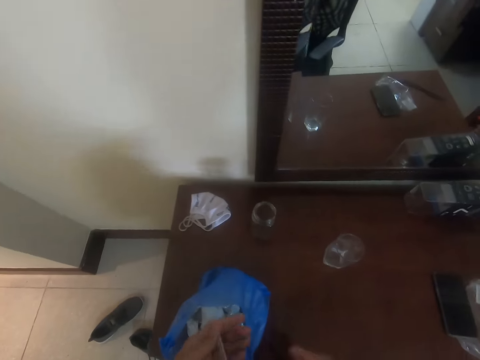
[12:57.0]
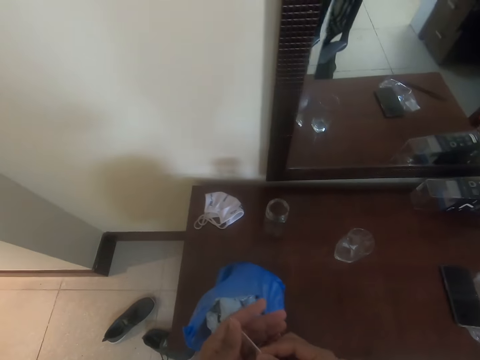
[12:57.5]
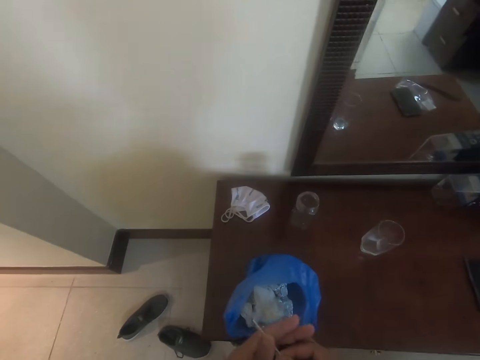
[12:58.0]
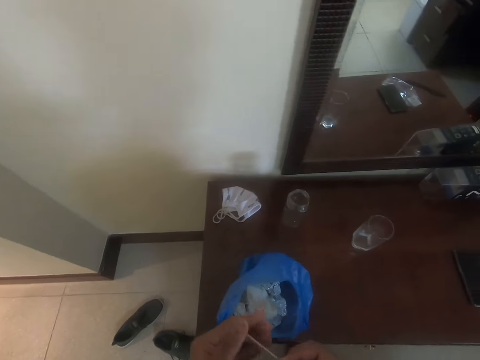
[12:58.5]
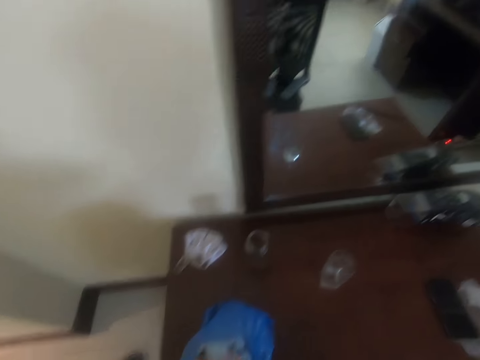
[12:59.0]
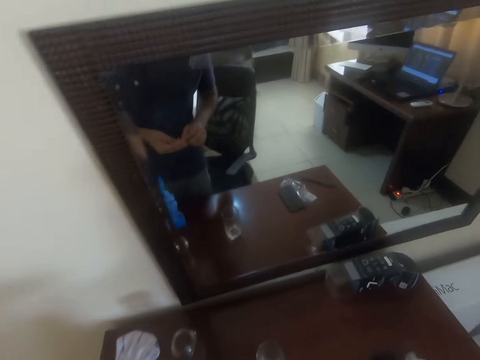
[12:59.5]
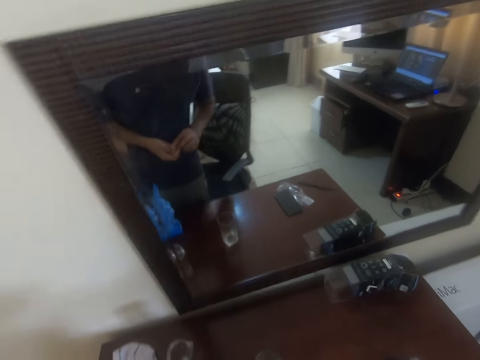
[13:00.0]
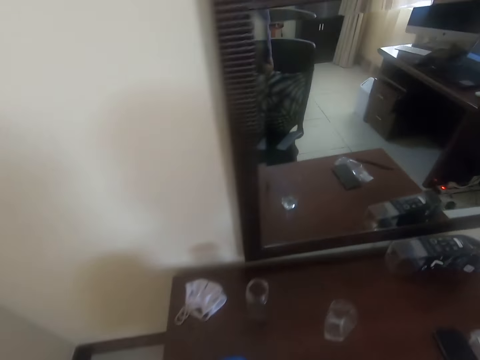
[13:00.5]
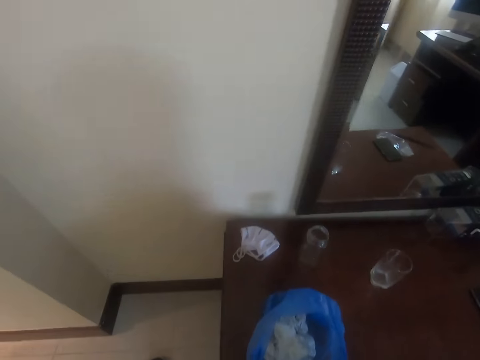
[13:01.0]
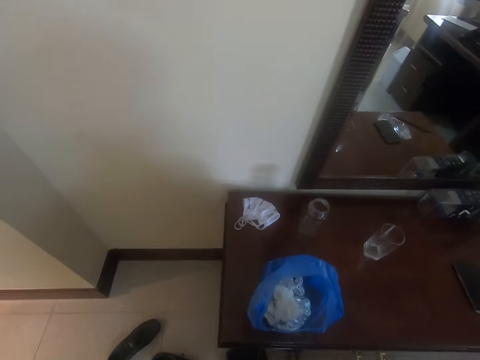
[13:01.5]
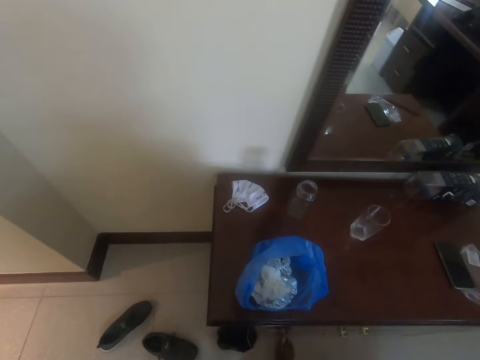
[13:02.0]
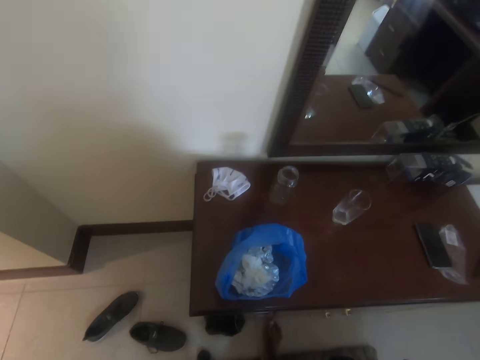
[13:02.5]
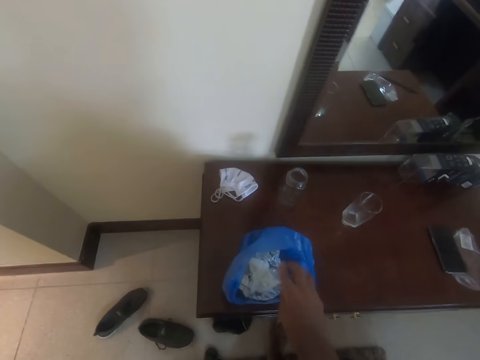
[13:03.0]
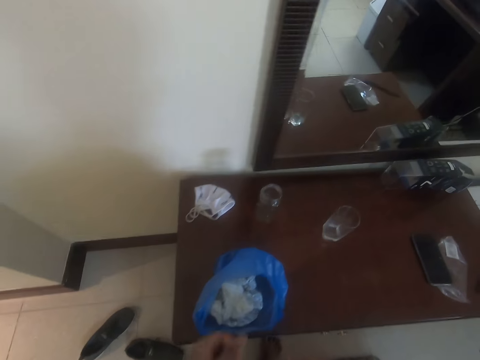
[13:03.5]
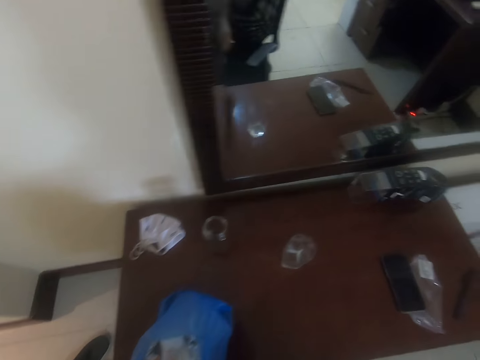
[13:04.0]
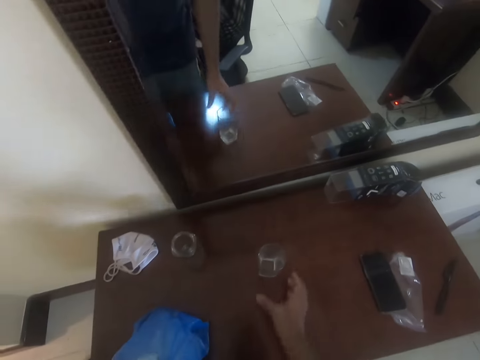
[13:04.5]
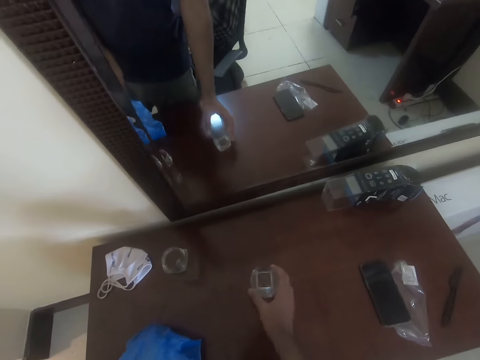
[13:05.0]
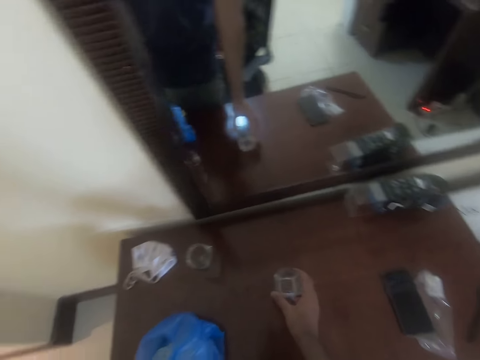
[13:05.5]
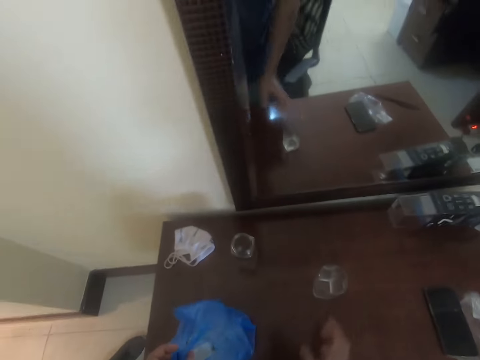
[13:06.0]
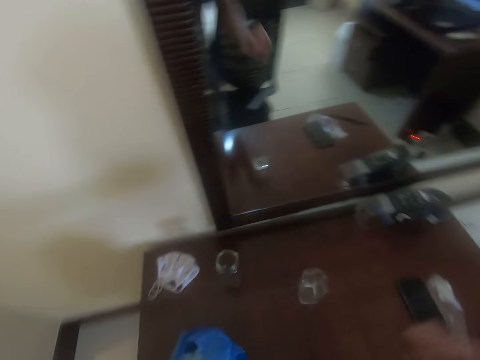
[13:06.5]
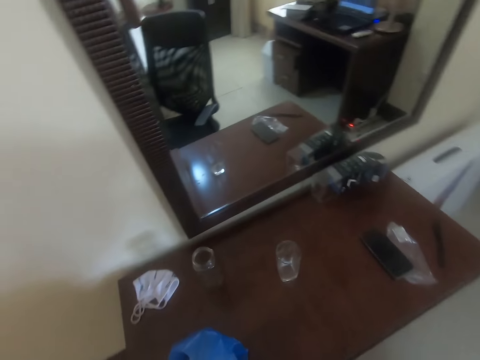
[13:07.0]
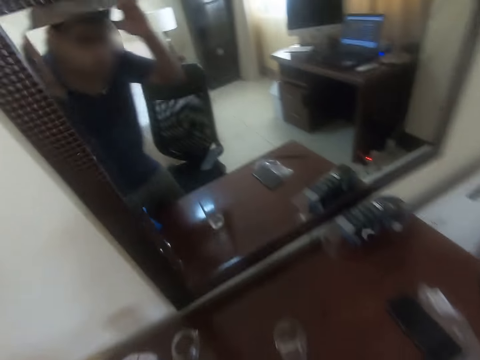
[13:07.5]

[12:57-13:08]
The camera wearer pushes the toothpick. He places the toothpick in his left hand. He stares at the drawers. He throws the paper in the paper bag. He moves to his right. He moves the glass of water. He puts the glass on the table. He picks up the paper bag. He moves towards the mirror and looks at himself in the mirror.
